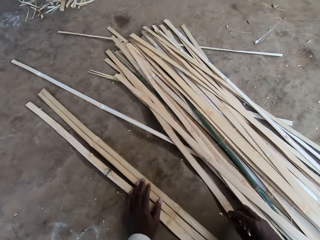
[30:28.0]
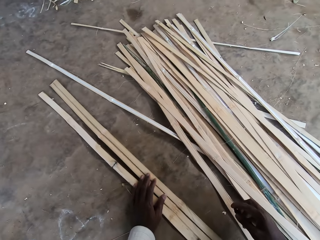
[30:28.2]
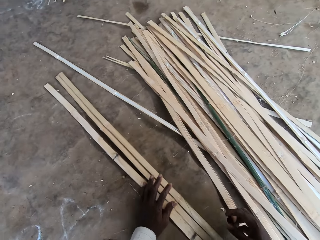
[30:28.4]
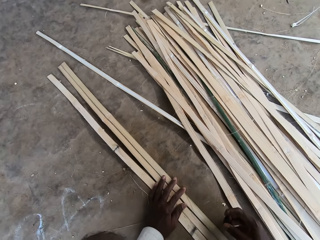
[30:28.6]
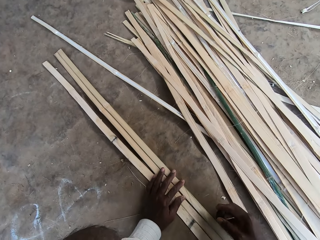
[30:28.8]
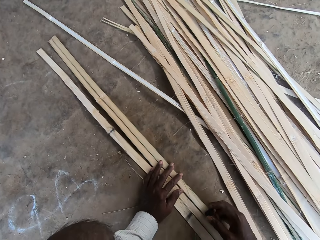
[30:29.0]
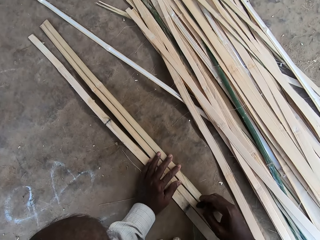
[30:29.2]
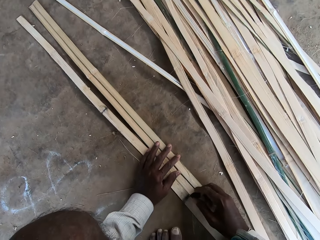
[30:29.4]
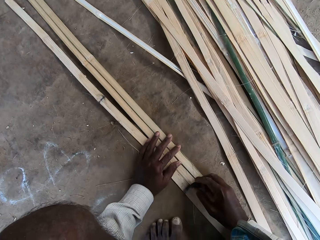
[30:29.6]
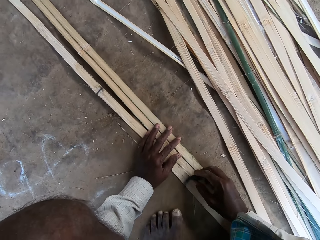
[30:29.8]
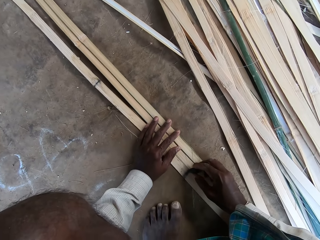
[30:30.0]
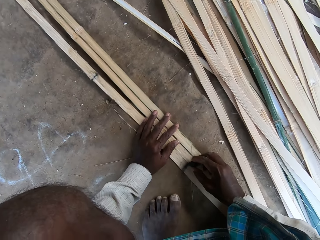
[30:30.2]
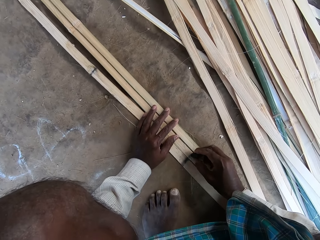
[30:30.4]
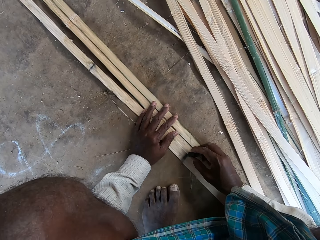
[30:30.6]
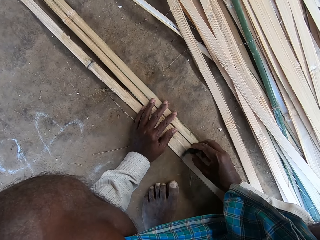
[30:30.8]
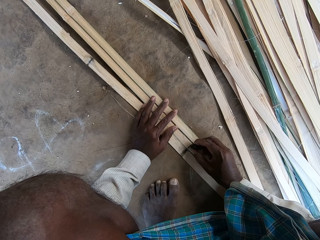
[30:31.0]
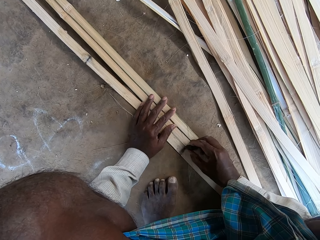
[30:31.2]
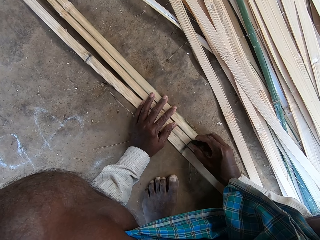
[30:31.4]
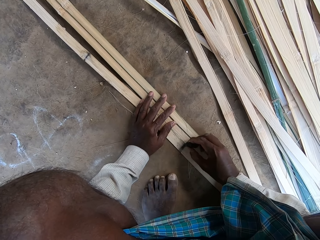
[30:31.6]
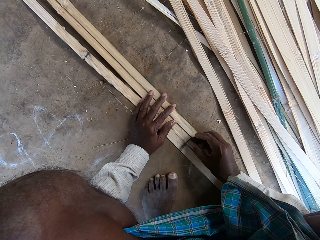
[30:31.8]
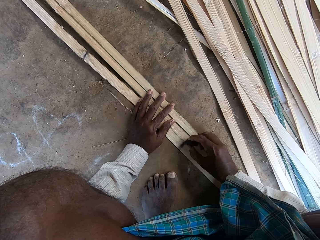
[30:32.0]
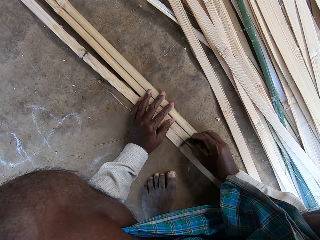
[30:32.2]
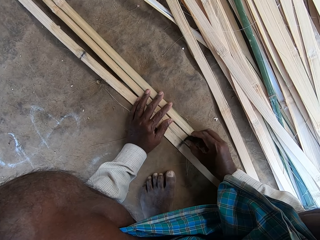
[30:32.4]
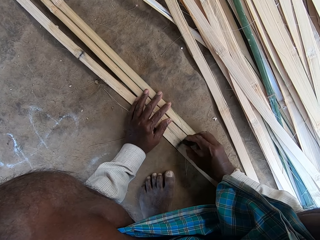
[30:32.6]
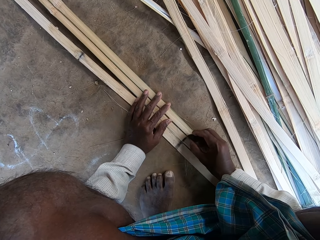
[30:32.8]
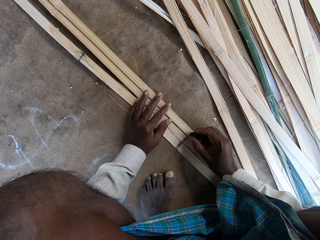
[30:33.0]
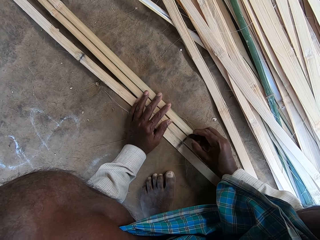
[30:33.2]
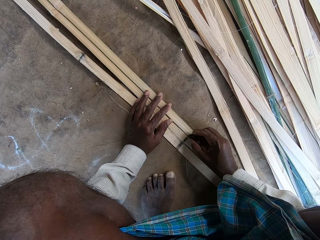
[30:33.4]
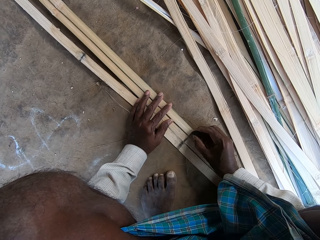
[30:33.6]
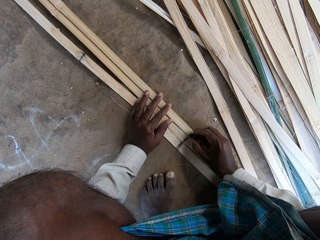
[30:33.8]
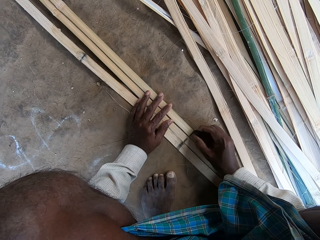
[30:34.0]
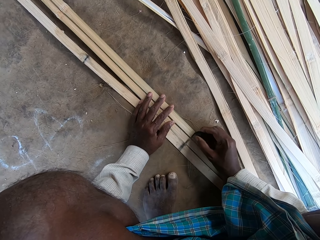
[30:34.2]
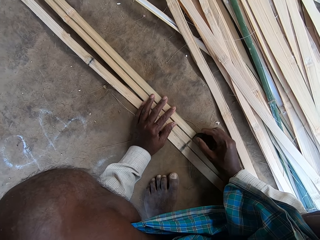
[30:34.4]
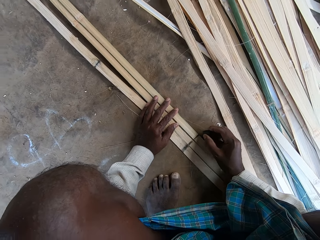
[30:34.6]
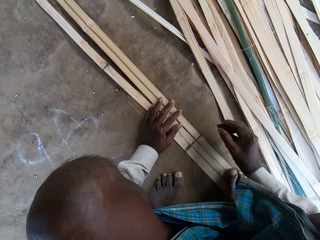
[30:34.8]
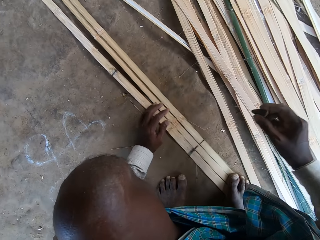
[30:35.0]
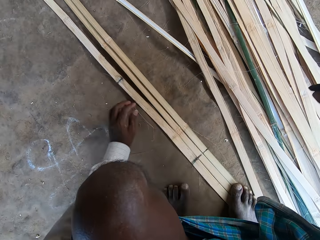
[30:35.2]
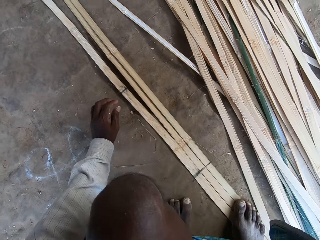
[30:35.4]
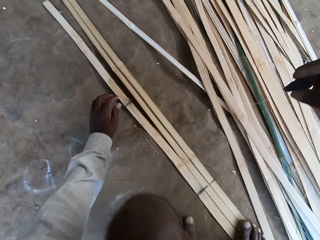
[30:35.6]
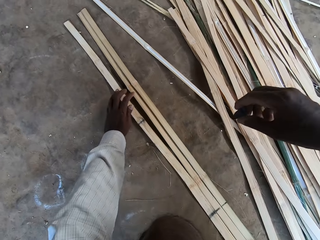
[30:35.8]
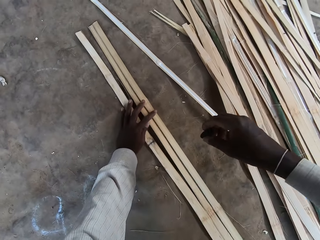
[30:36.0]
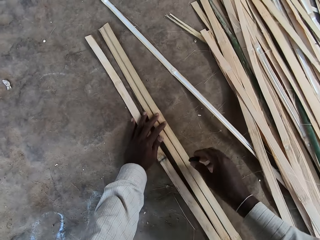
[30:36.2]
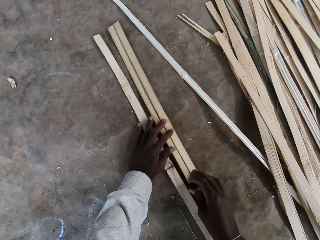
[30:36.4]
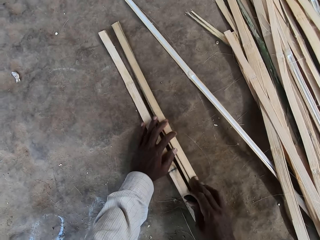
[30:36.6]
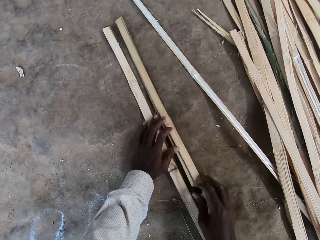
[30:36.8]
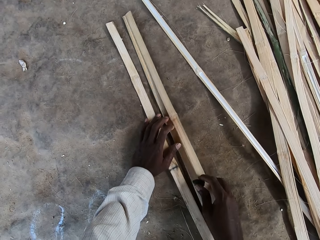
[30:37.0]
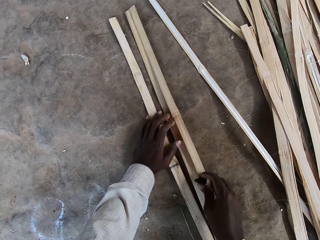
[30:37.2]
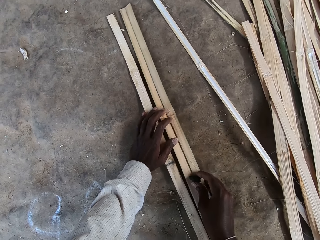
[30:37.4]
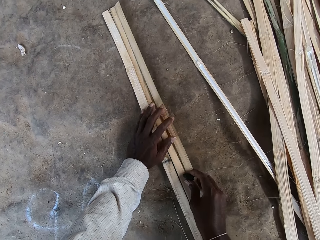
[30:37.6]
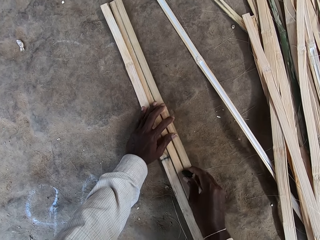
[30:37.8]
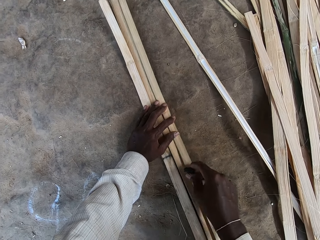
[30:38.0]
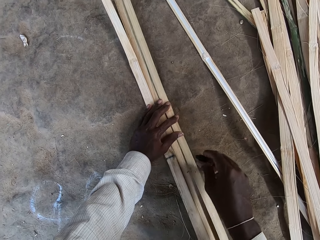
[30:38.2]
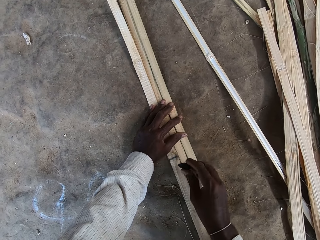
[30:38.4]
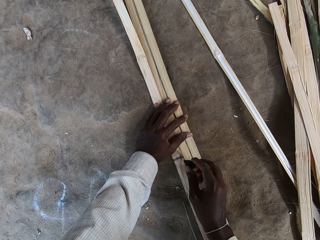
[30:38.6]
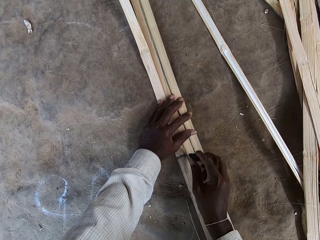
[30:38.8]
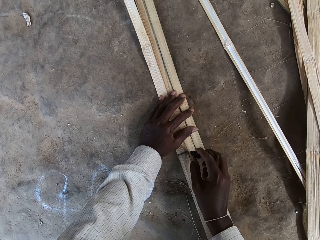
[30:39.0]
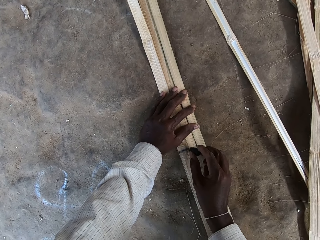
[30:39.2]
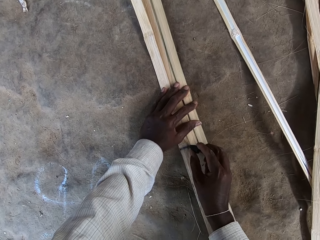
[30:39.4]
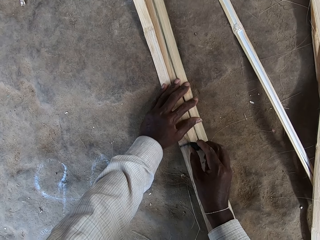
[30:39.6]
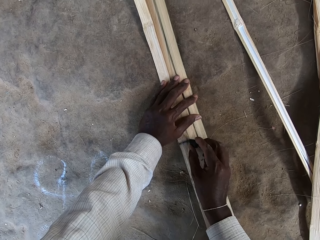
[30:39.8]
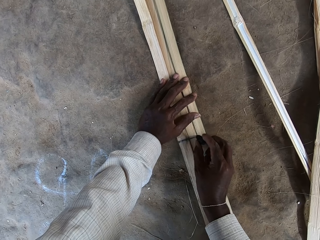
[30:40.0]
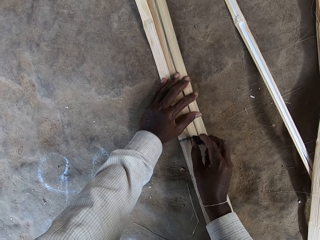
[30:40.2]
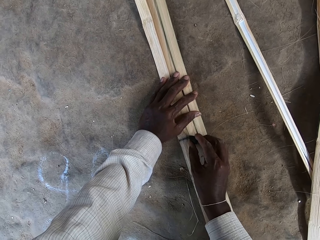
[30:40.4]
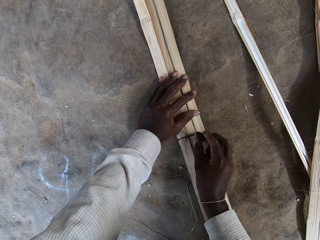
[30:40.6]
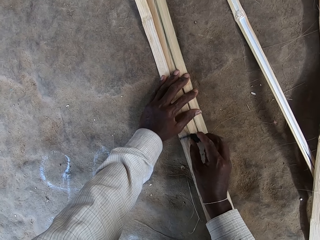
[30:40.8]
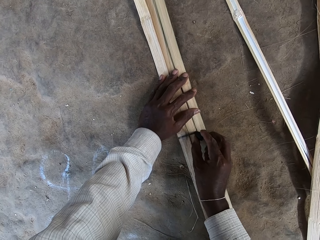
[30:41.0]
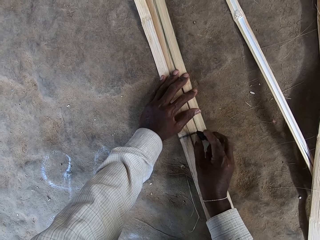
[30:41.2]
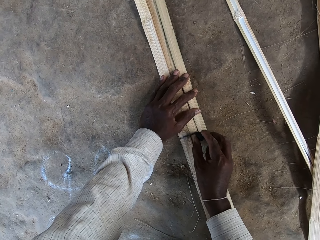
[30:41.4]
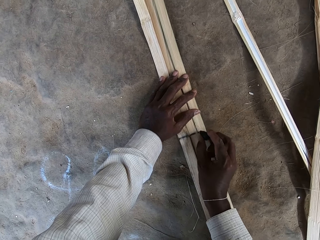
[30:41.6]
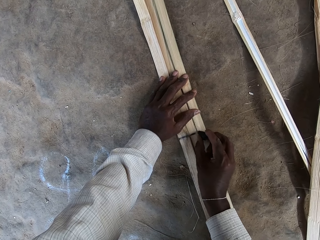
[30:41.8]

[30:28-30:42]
The camera wearer marks the bamboo stripes on the ground with the charcoal in his right hand. He moves the hands to the sticks. He puts the sticks together. He marks the bamboo stripes on the ground with the charcoal in his right hand.

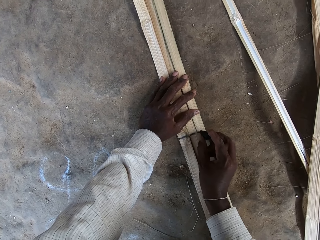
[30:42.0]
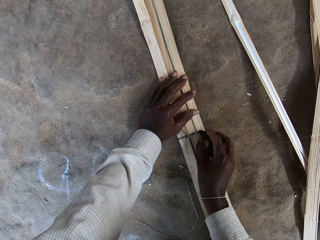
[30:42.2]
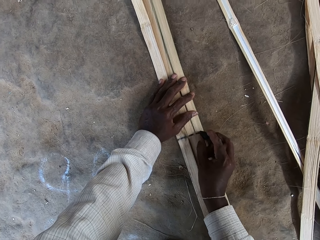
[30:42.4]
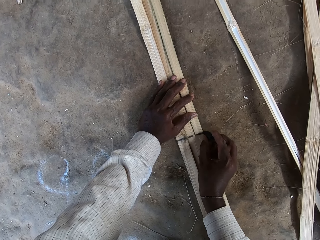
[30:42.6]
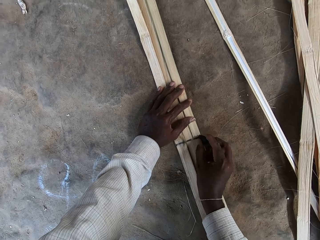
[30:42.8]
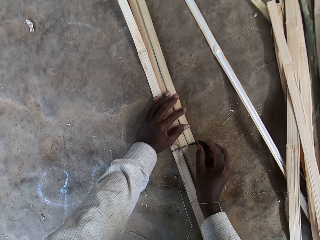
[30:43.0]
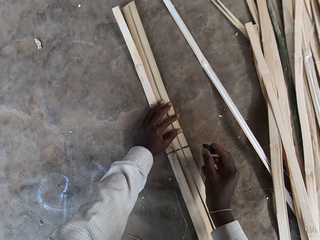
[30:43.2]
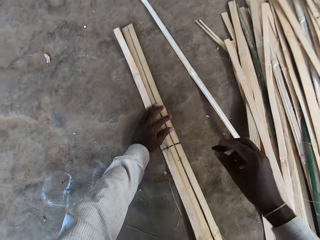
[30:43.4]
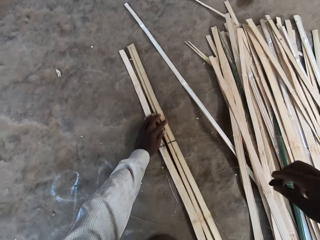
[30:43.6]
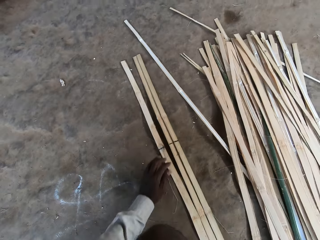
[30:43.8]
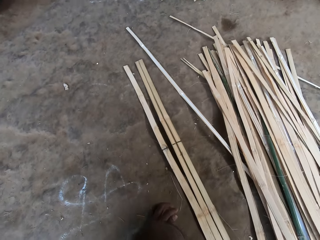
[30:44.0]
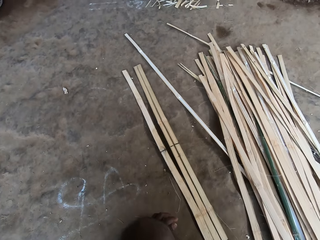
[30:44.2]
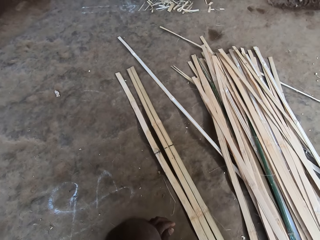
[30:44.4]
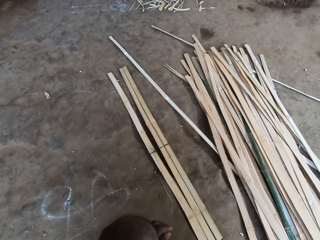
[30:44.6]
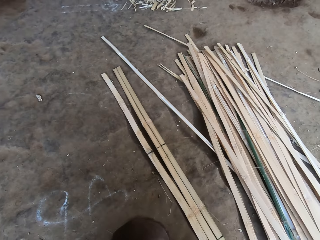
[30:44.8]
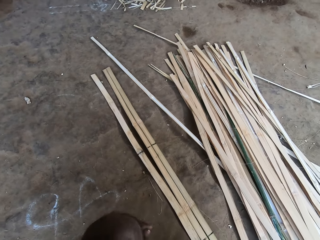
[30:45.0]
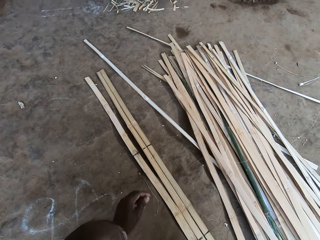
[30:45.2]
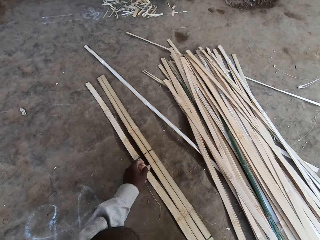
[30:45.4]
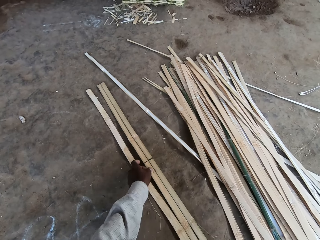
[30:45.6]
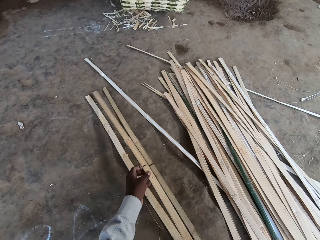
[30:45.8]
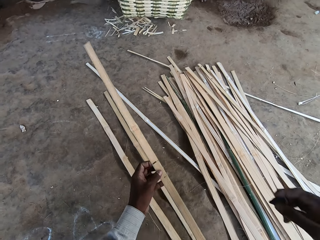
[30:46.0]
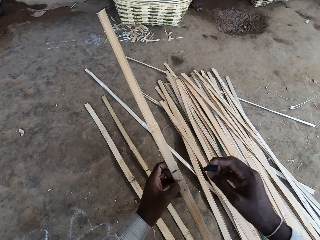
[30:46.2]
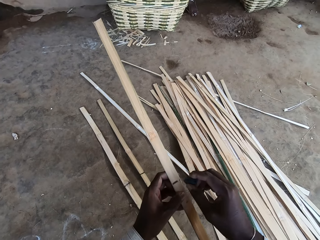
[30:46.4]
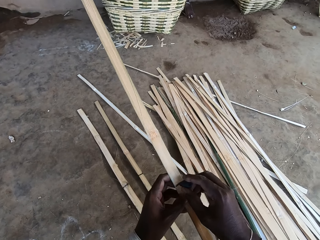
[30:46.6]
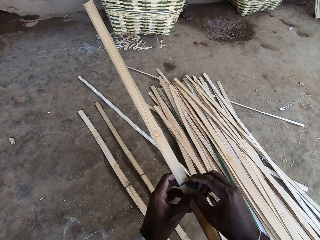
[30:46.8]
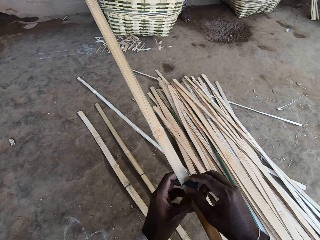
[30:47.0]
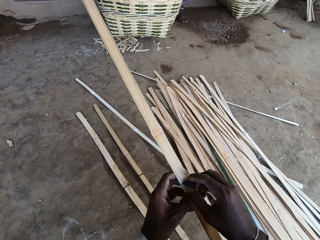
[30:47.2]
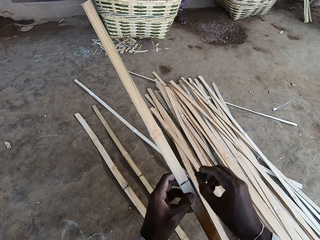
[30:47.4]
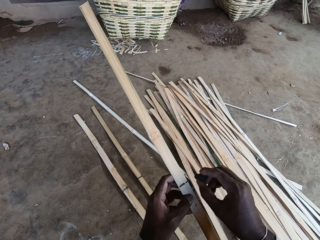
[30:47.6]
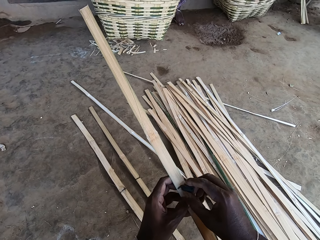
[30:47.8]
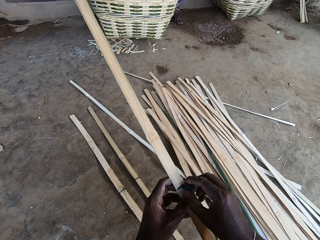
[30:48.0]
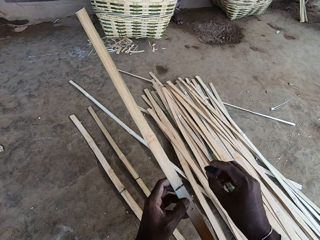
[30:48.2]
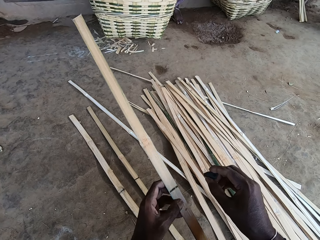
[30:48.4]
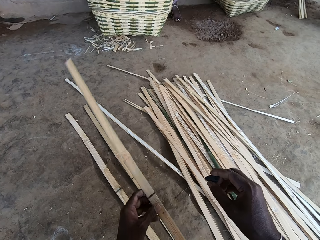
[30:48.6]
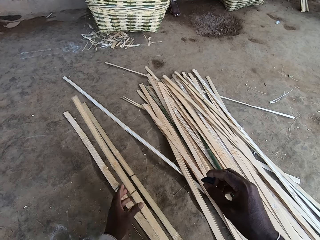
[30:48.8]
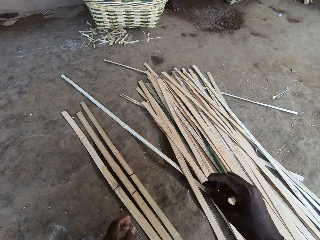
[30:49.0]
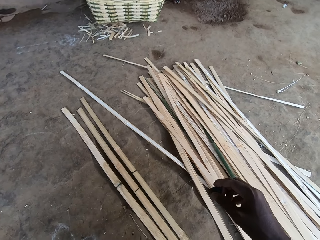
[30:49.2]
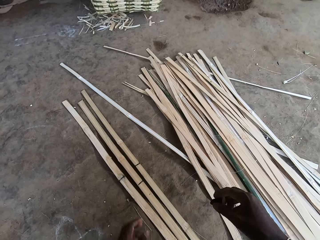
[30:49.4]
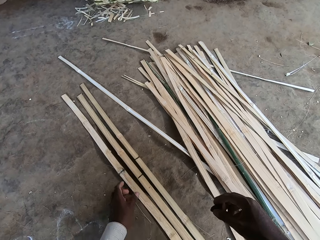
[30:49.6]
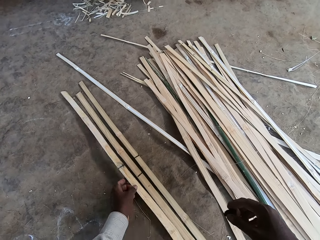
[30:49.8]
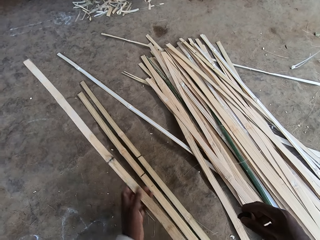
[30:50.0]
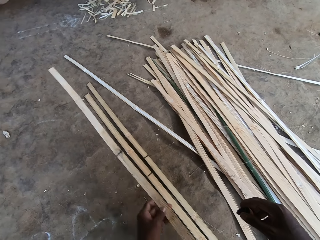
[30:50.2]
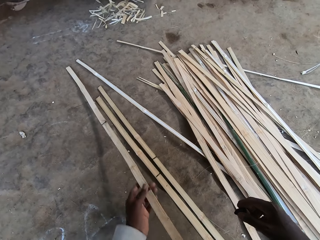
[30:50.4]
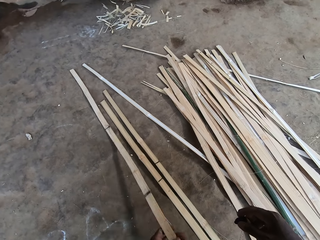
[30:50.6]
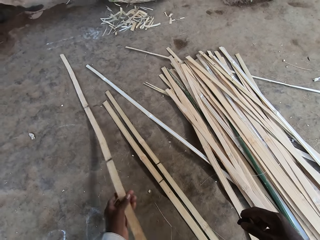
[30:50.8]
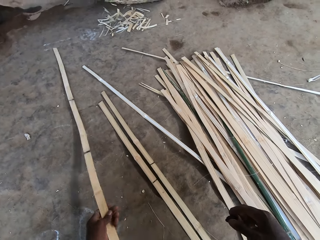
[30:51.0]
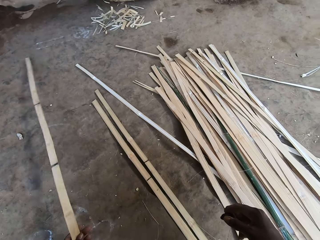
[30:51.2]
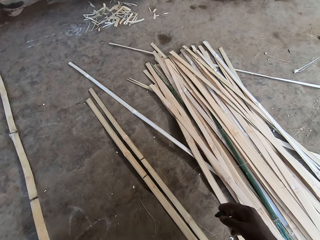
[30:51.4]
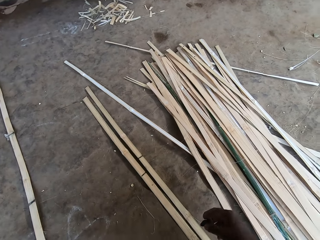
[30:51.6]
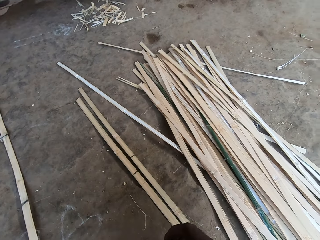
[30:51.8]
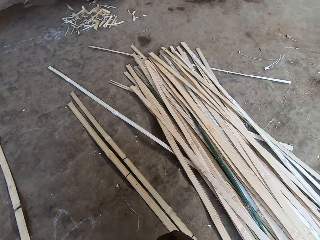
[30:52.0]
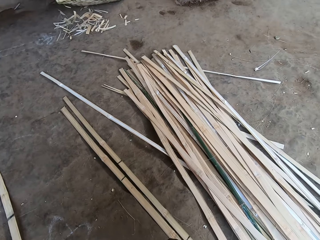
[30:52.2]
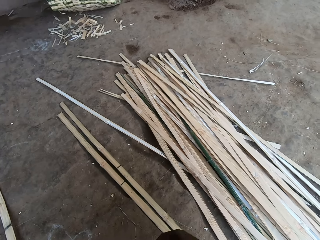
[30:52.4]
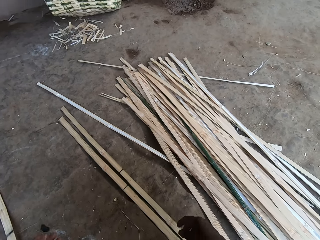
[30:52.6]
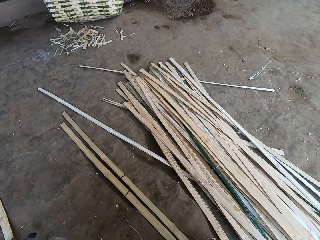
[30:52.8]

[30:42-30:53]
The camera wearer removes the hands from the sticks. He looks at the sticks. He picks a bamboo stripe or stick from the ground with his left hand. He marks the bamboo stripe with the charcoal in his right hand. He drops the bamboo stripe on the ground with his left hand. He picks a bamboo stripe from the ground with his left hand. He moves the stick with his left hand. He drops the bamboo stripe on the ground with his left hand. He passes the charcoal in his right hand to his left hand.
